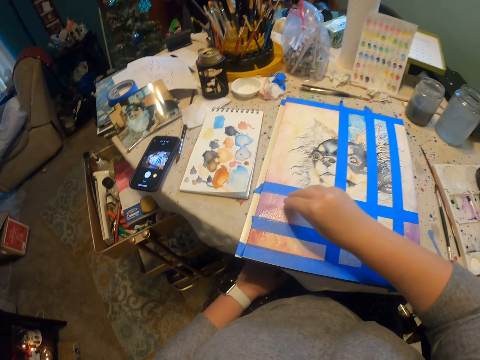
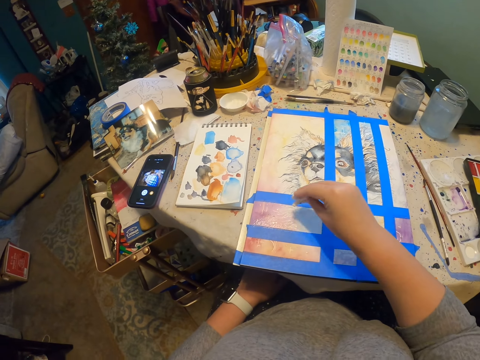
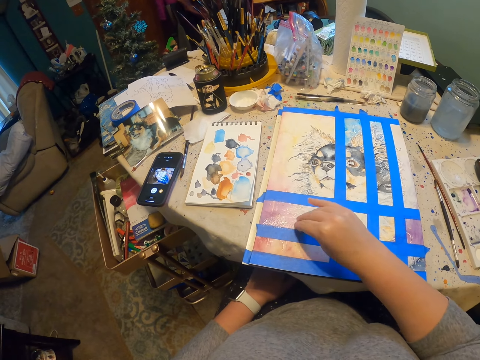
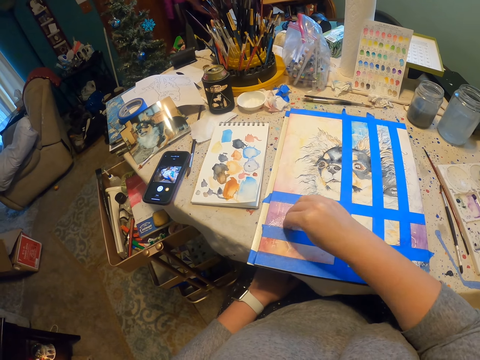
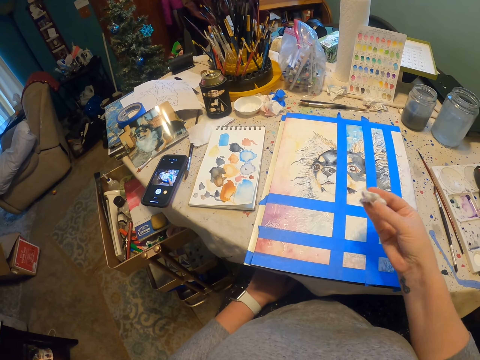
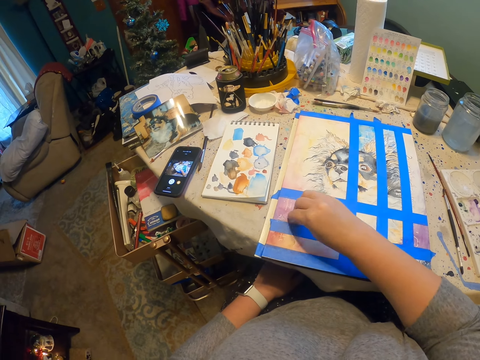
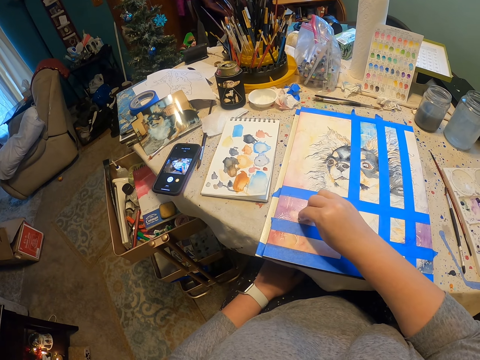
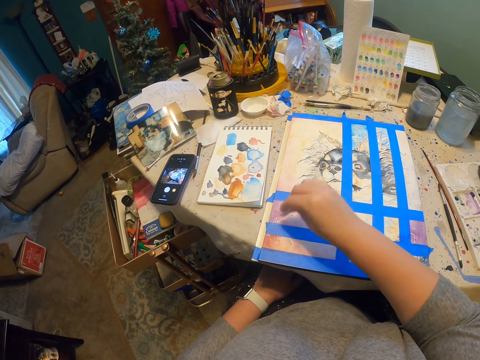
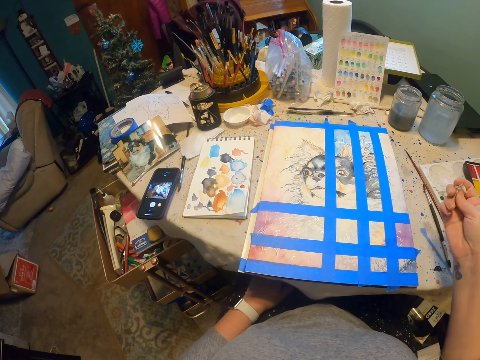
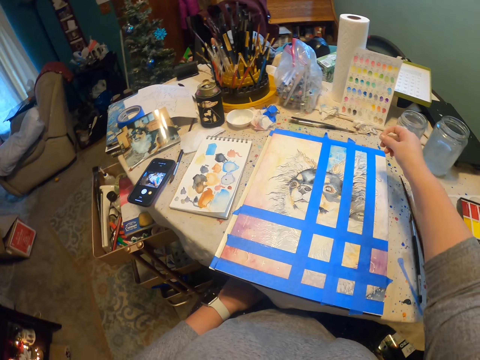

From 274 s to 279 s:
The camera wearer wipes the drawing board. They press the tissue paper on the painting.

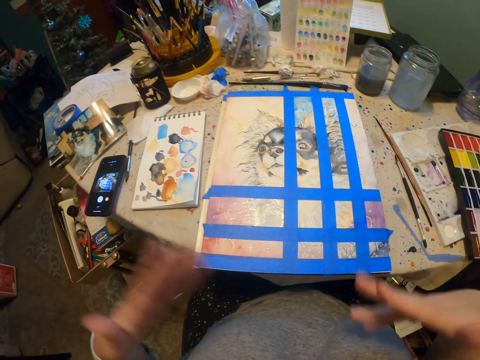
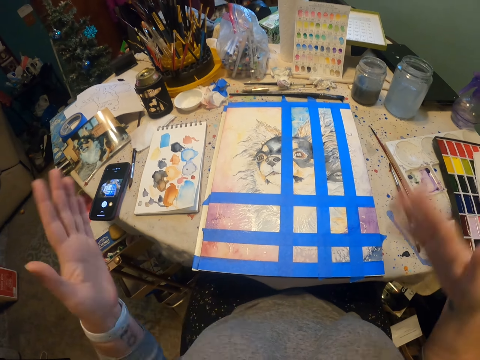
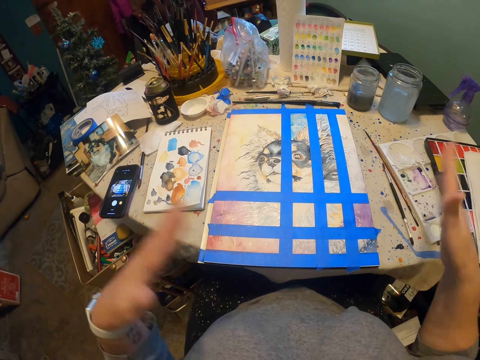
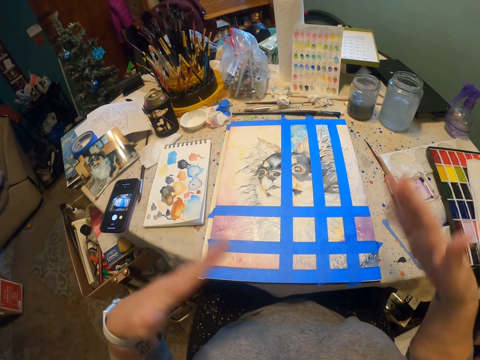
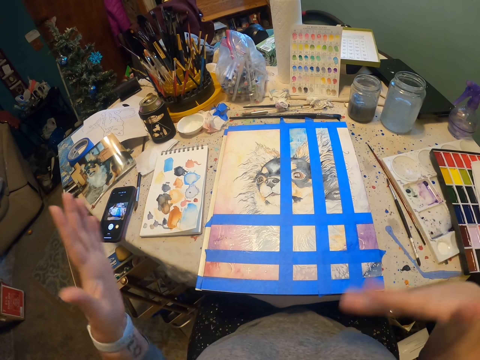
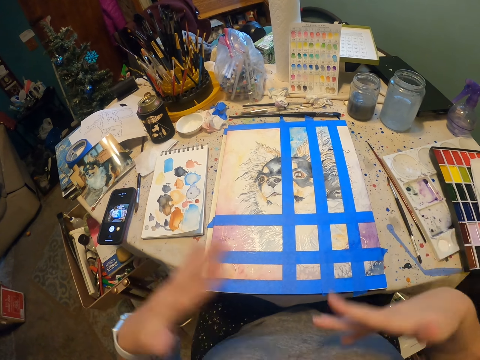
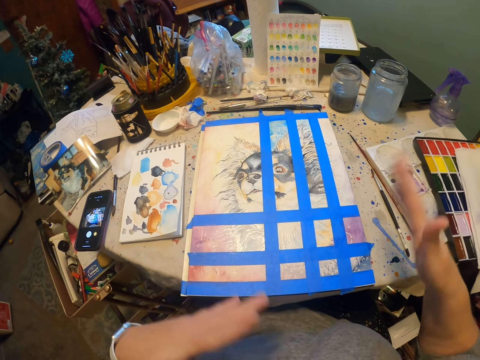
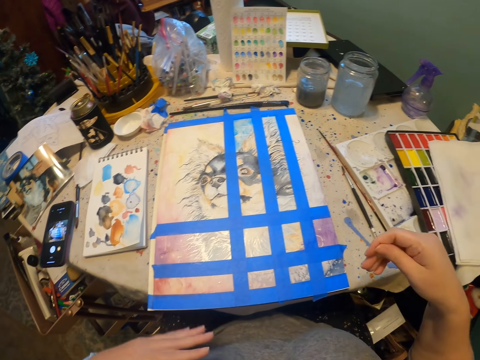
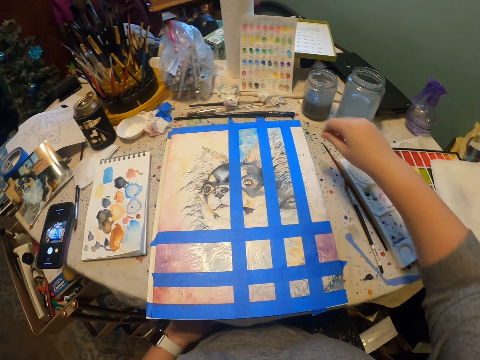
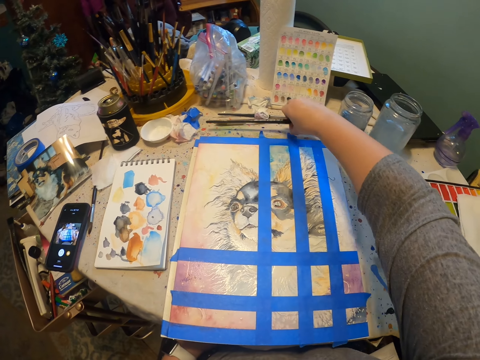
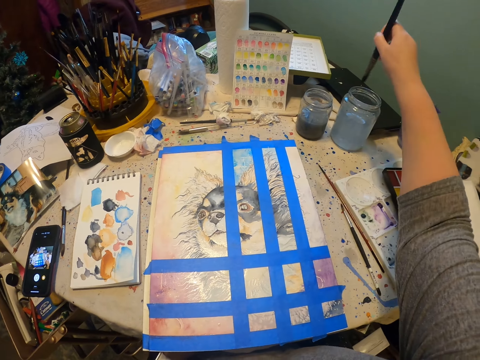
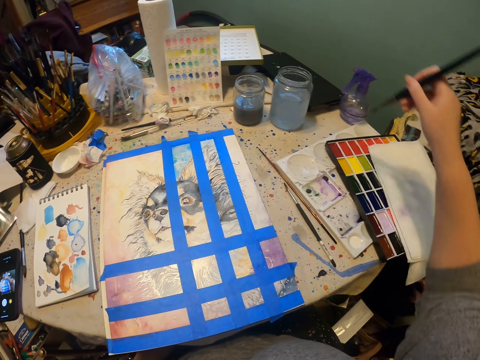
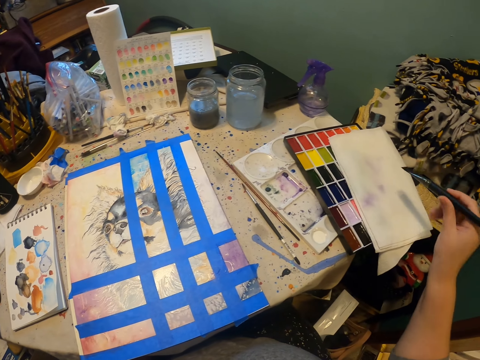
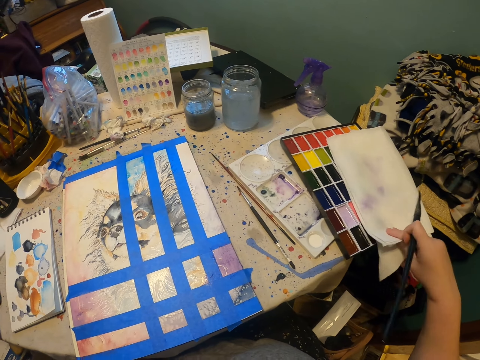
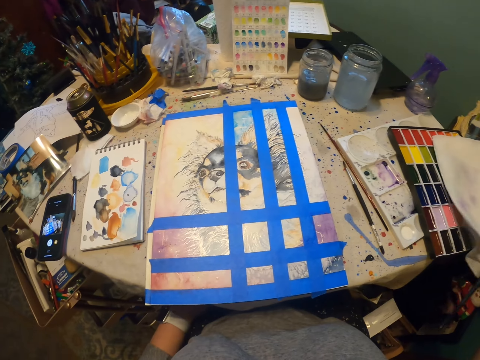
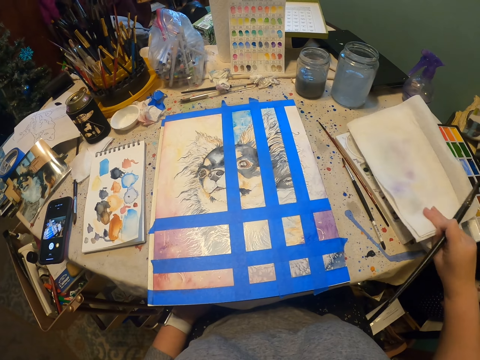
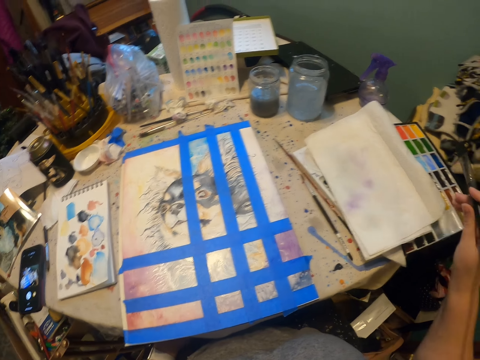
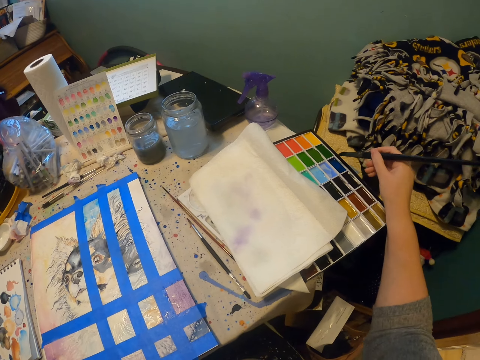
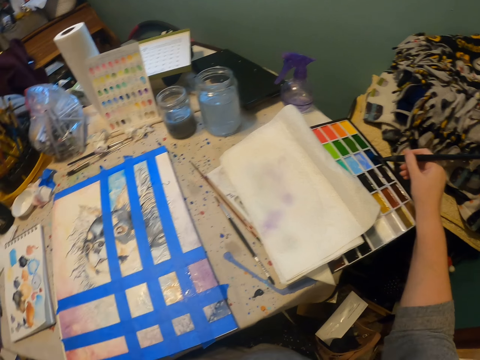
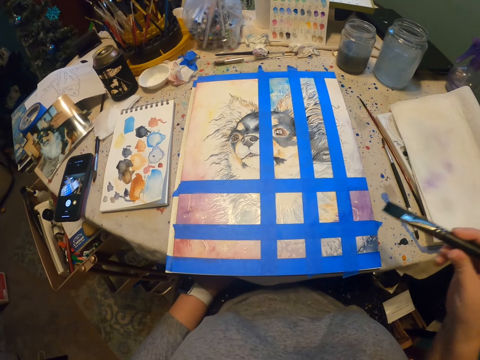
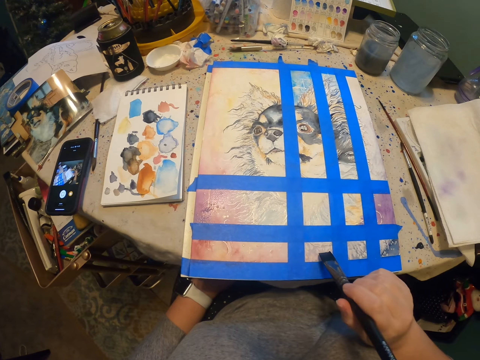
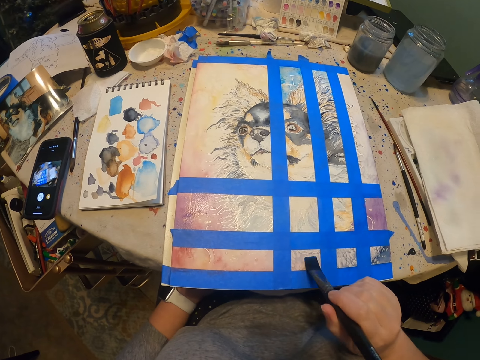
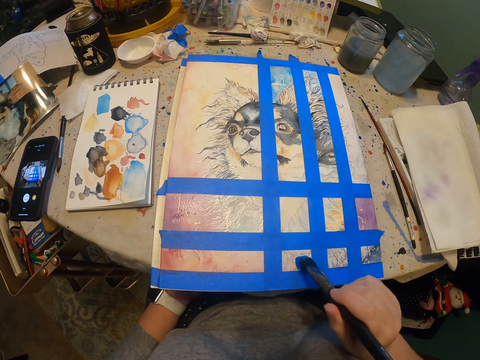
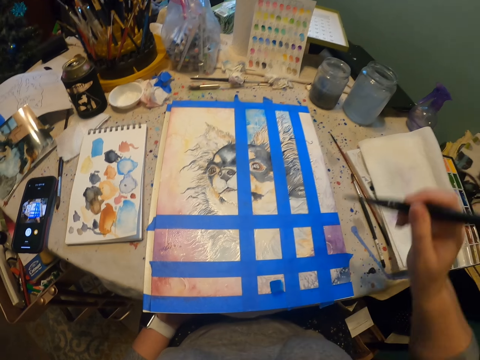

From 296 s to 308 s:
The camera wearer sifts the painting board. They pick up the painting brush, rinse the painting brush, dip the brush in some liquid and wipe the brush on the tissue paper. They carry a book and drop the book. They remove the tissue paper on the paint. They pick paint with the paint brush. They paint the painting.

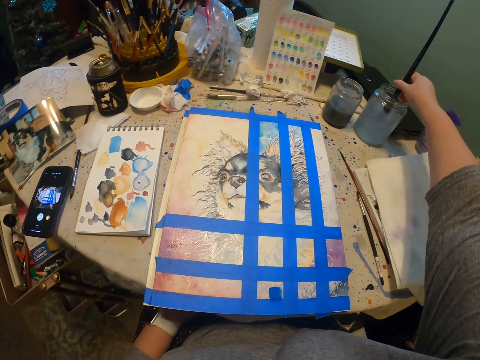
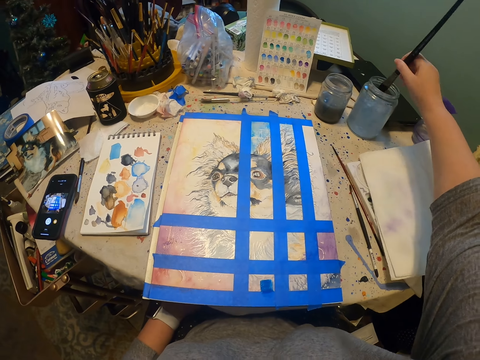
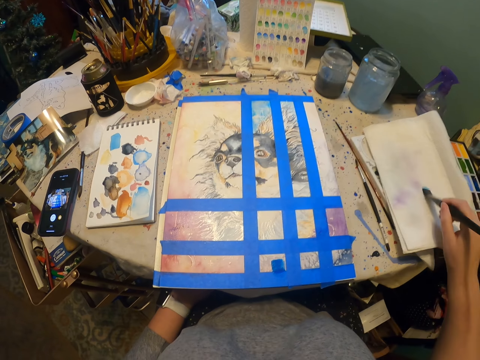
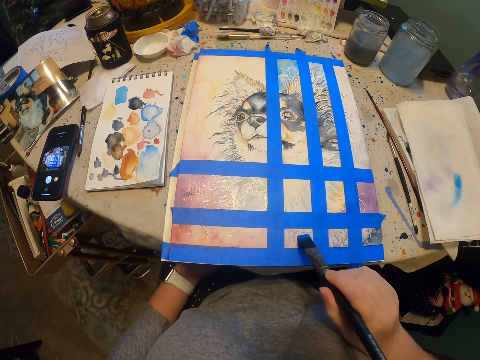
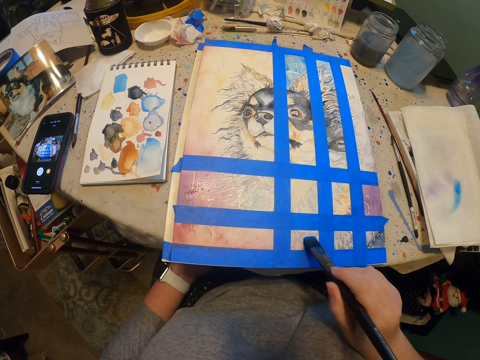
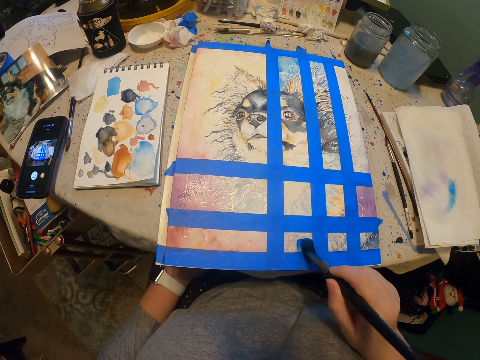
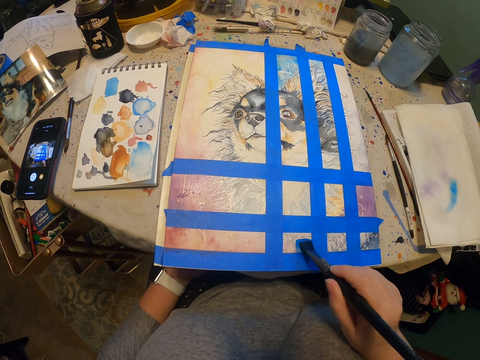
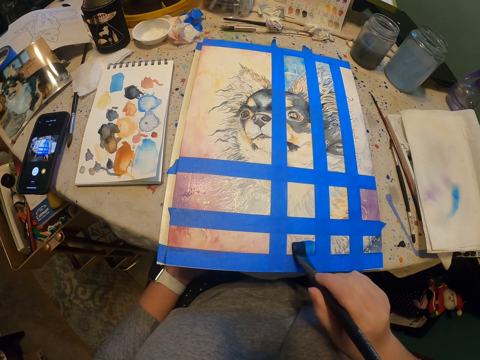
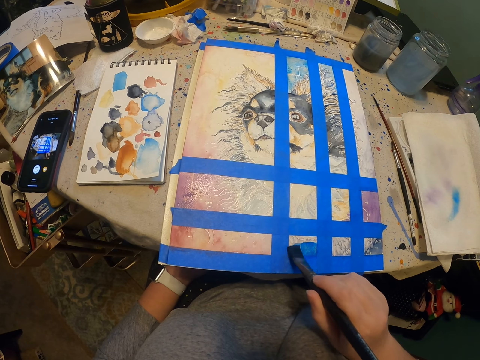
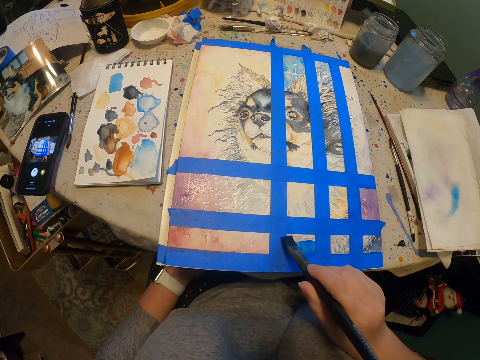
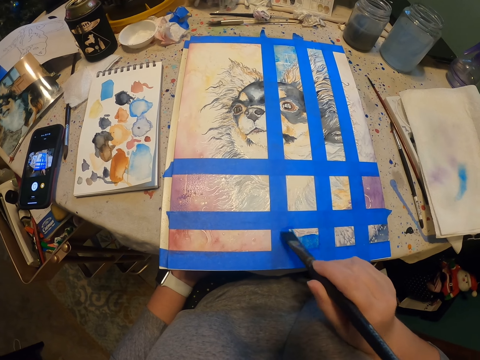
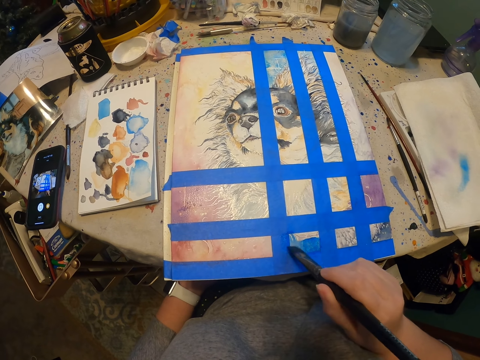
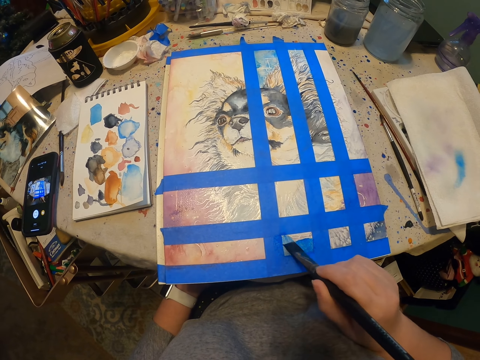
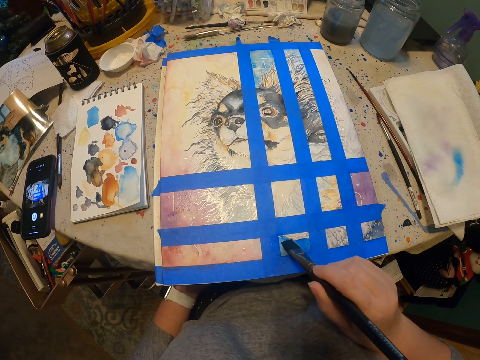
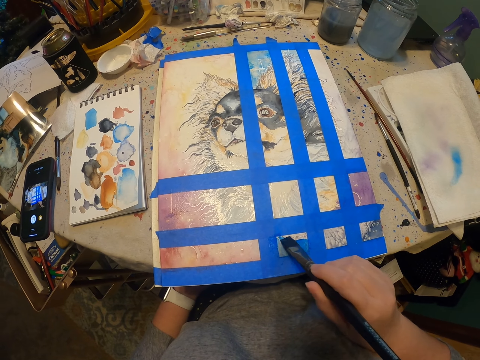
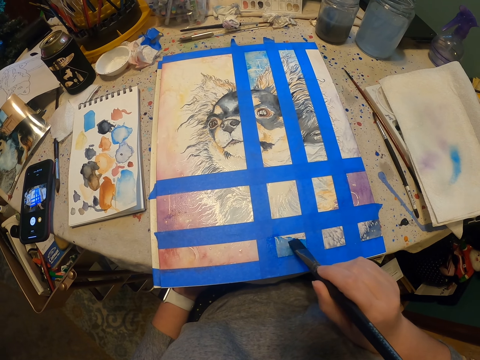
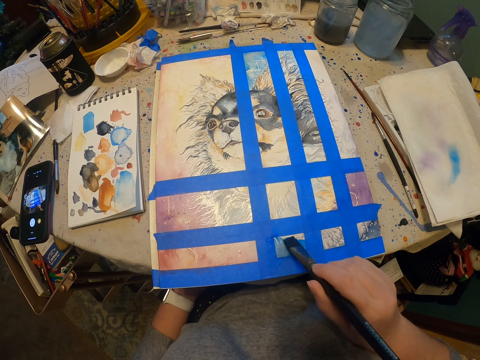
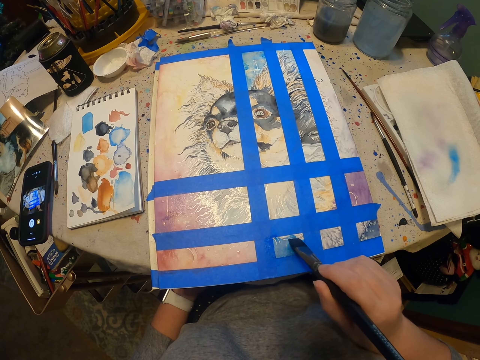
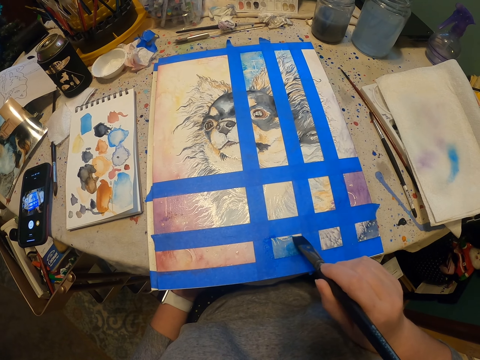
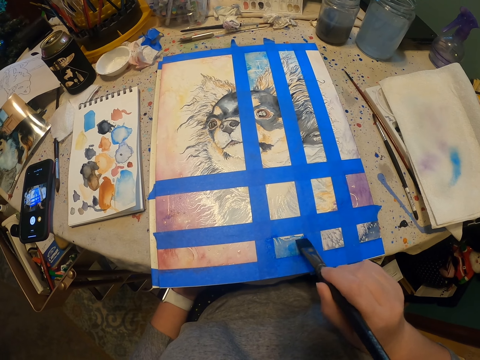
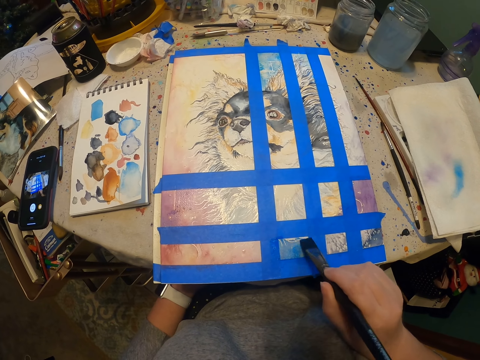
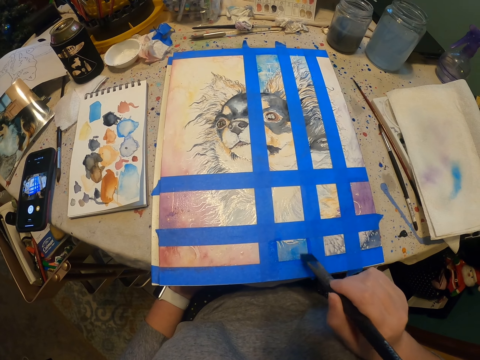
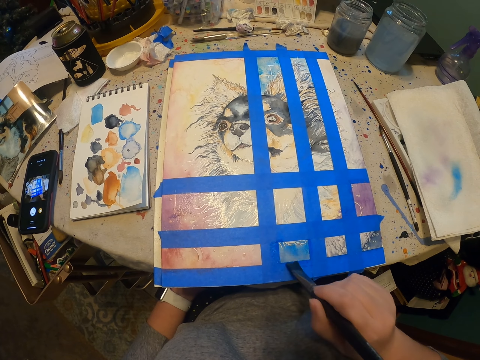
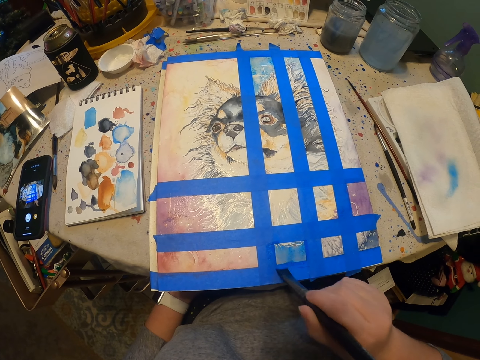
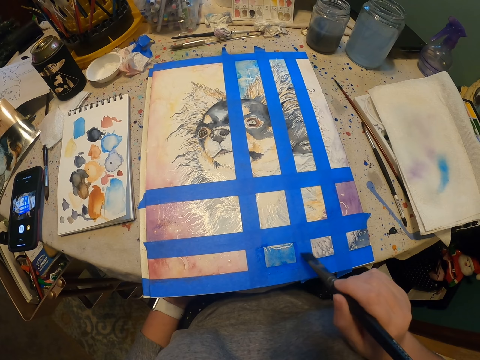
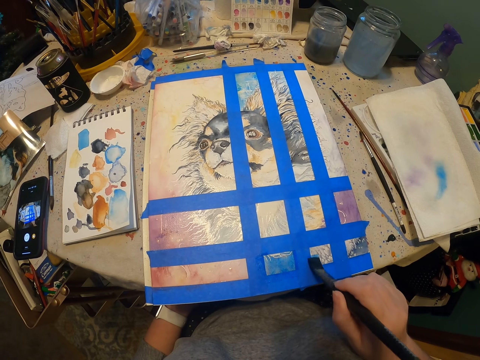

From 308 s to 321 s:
The camera wearer rinses the paint brush. They dip the brush in some liquid and wipe the brush on the tissue paper. They paint the painting.
